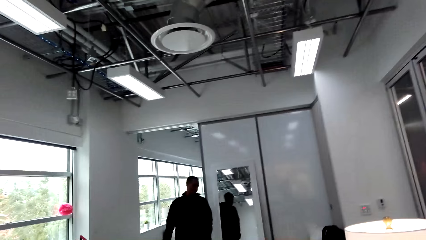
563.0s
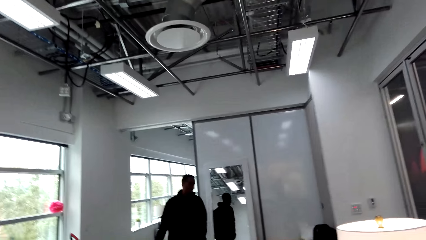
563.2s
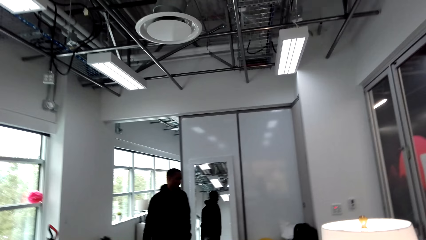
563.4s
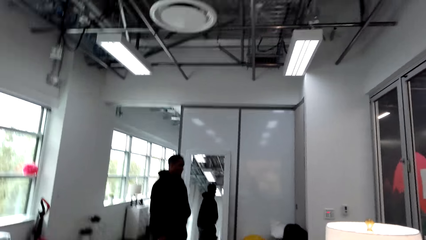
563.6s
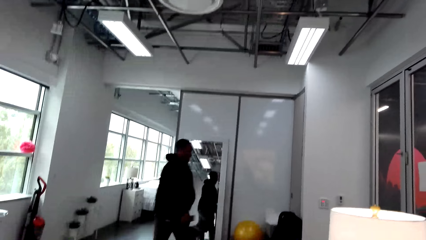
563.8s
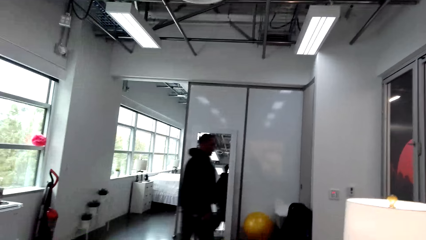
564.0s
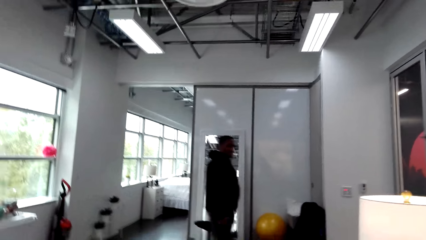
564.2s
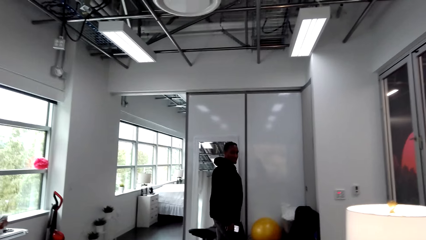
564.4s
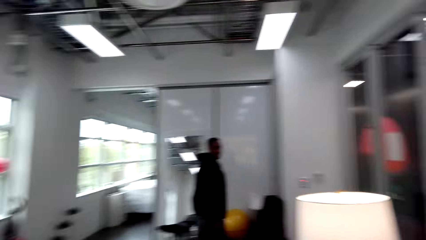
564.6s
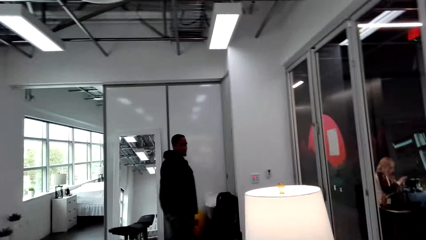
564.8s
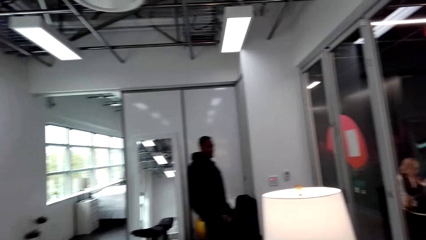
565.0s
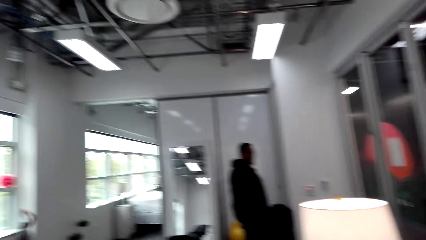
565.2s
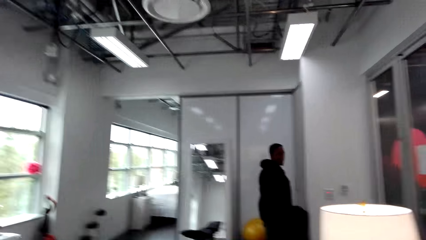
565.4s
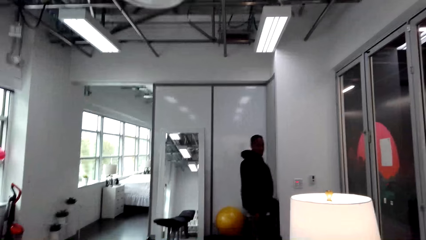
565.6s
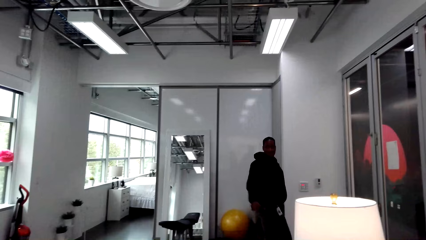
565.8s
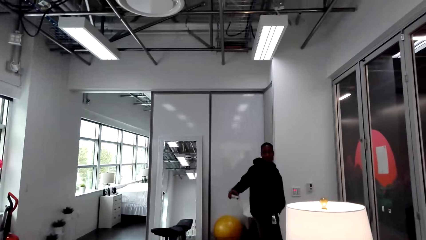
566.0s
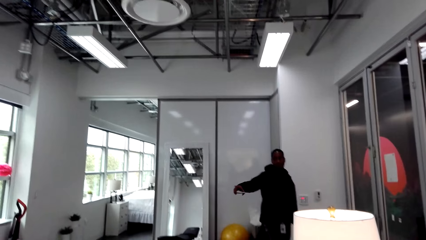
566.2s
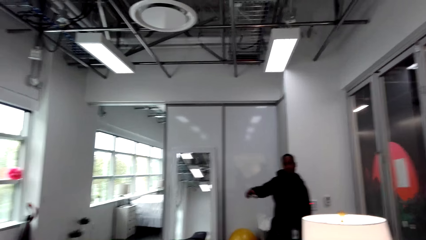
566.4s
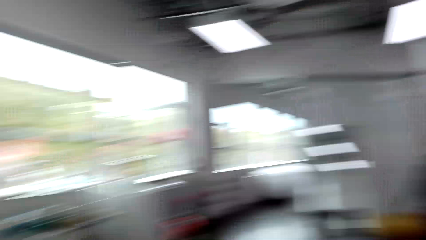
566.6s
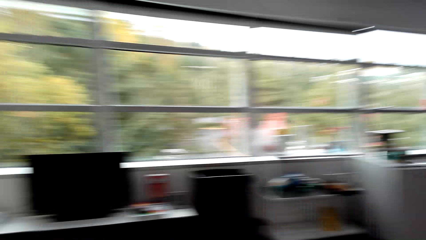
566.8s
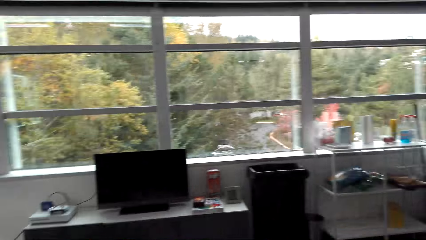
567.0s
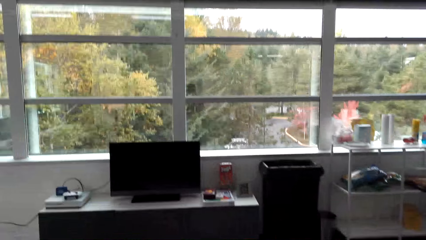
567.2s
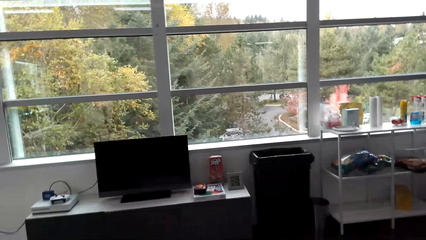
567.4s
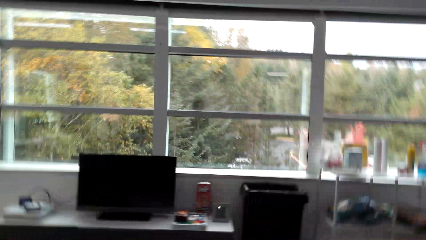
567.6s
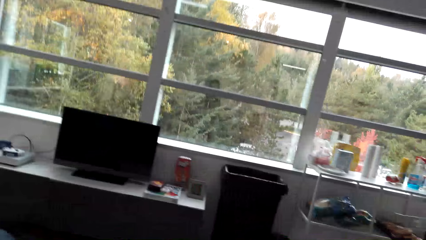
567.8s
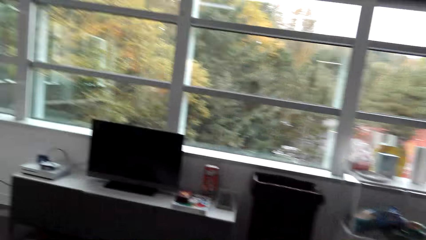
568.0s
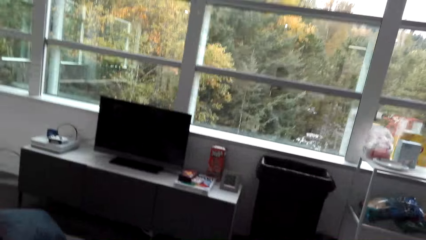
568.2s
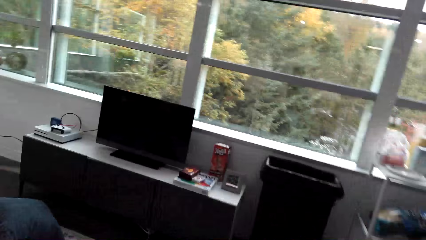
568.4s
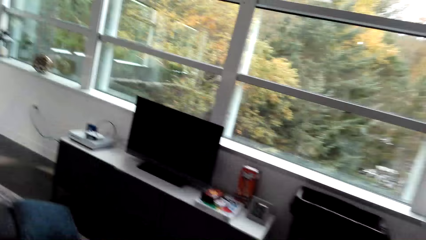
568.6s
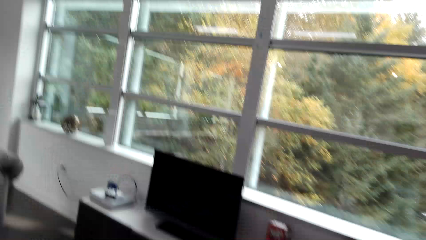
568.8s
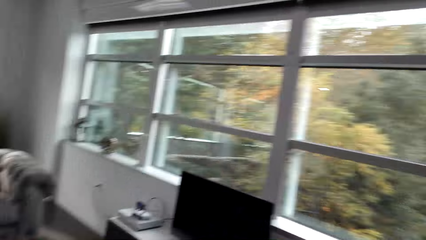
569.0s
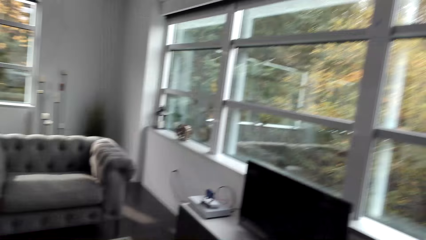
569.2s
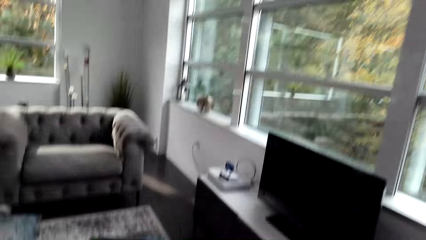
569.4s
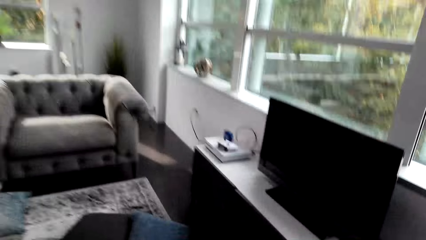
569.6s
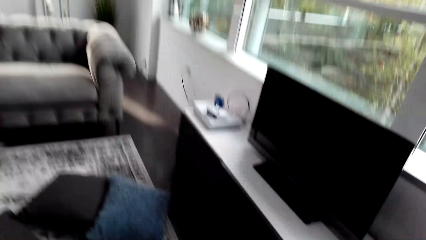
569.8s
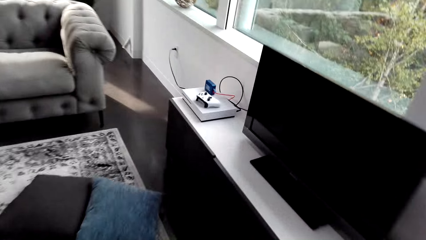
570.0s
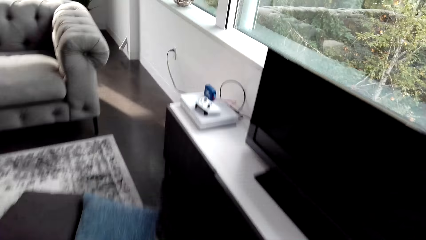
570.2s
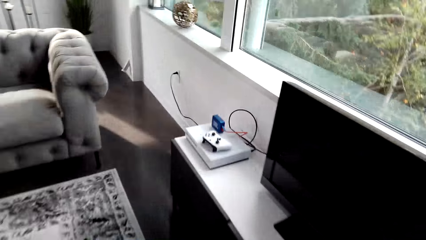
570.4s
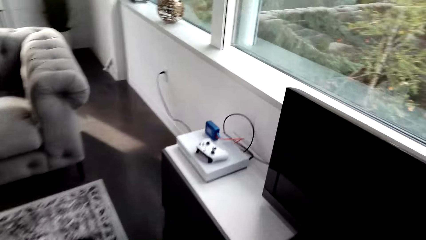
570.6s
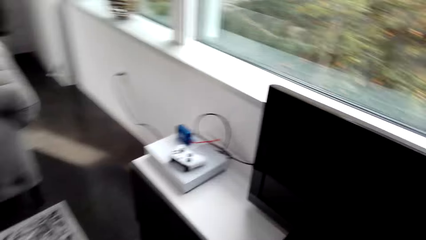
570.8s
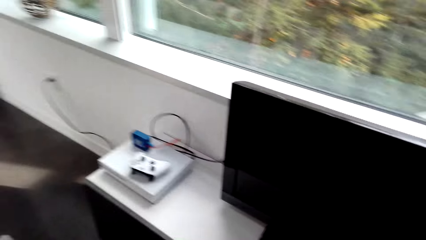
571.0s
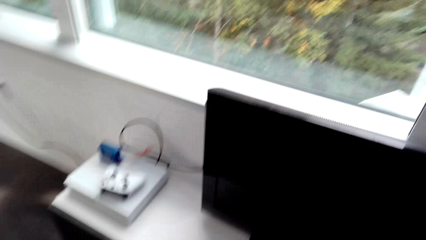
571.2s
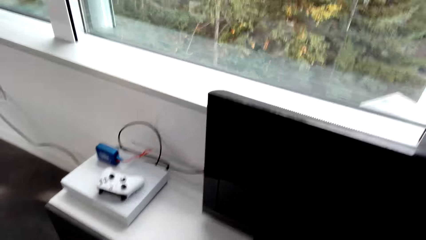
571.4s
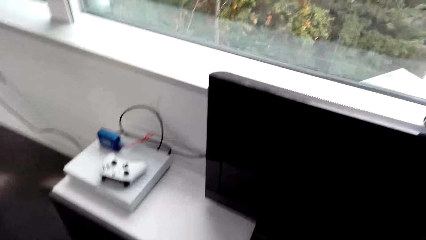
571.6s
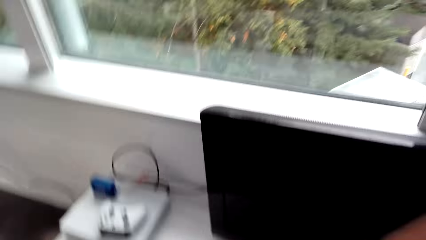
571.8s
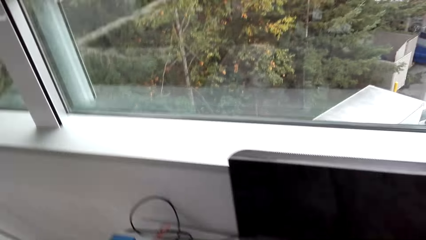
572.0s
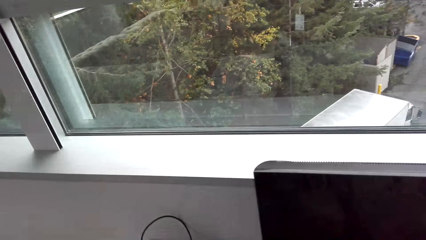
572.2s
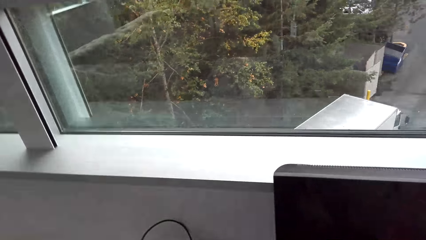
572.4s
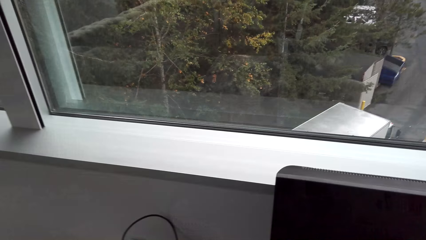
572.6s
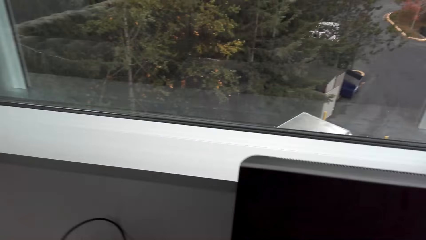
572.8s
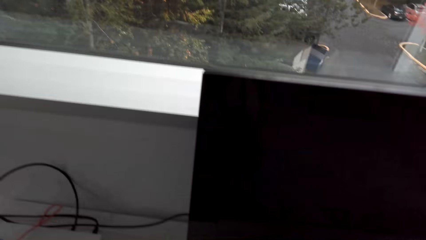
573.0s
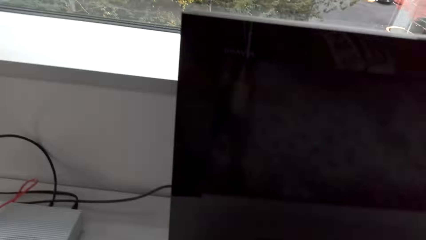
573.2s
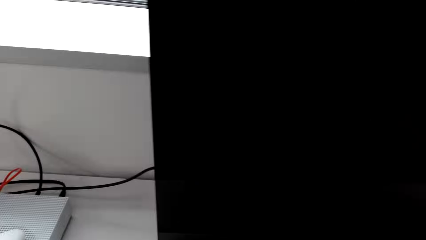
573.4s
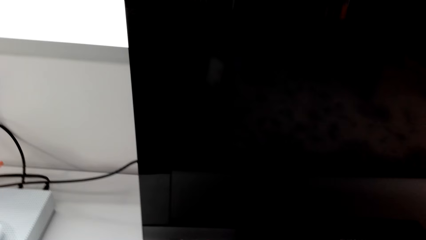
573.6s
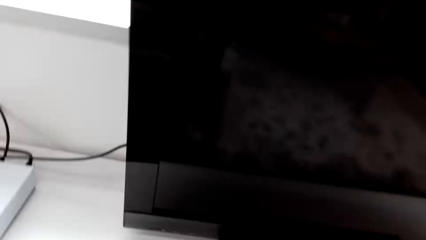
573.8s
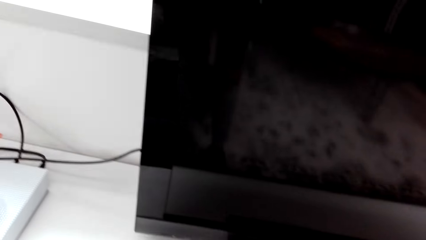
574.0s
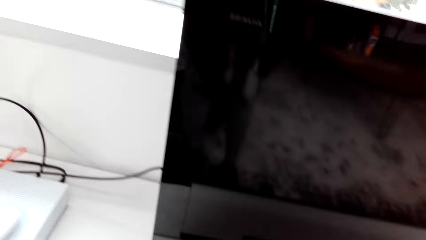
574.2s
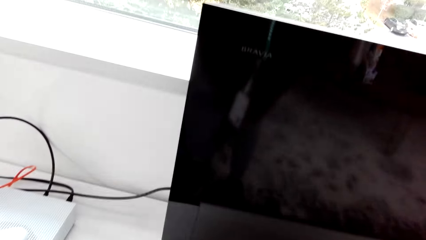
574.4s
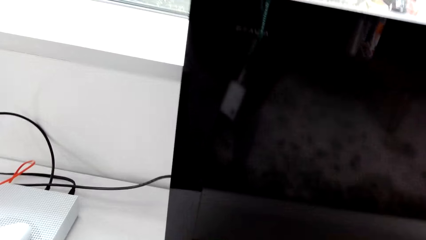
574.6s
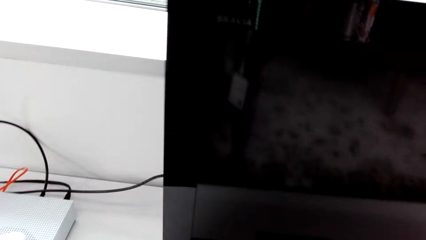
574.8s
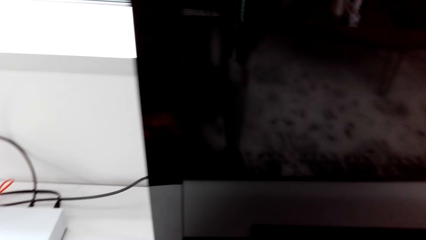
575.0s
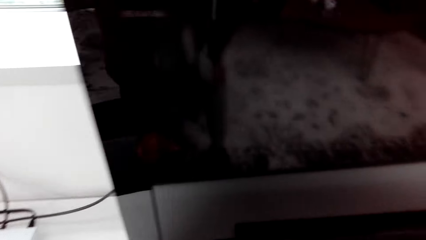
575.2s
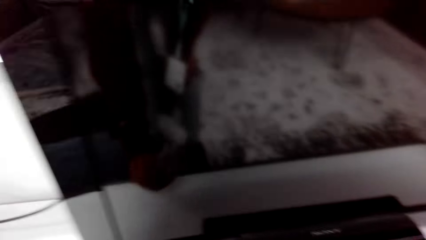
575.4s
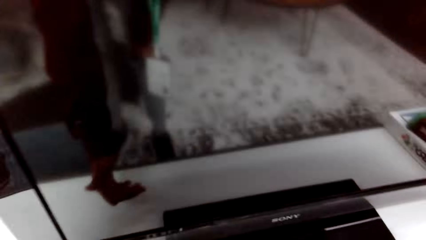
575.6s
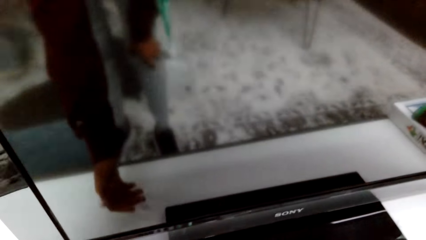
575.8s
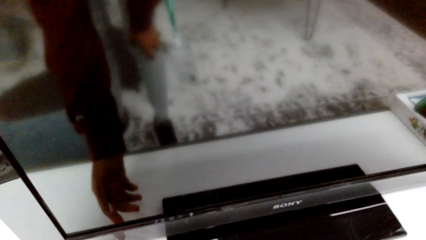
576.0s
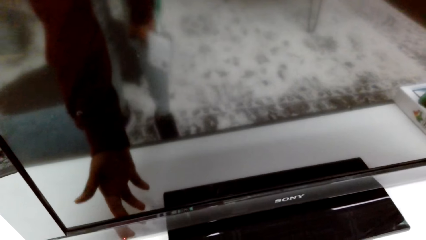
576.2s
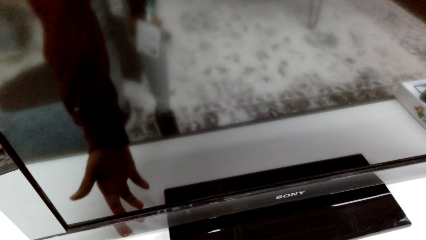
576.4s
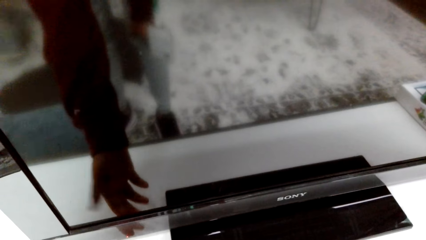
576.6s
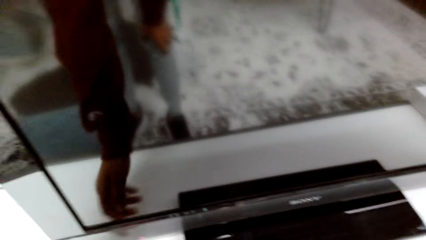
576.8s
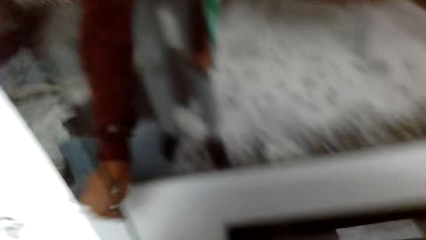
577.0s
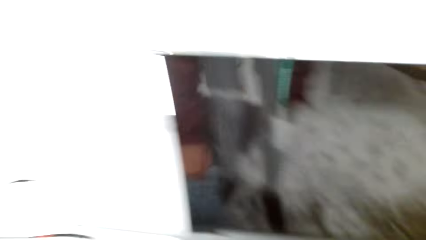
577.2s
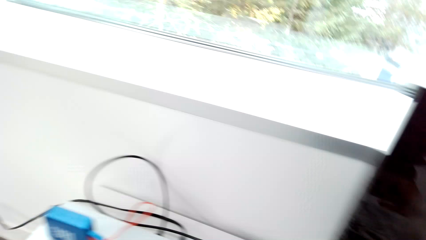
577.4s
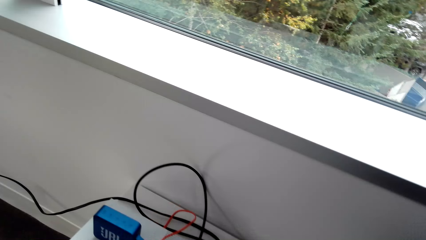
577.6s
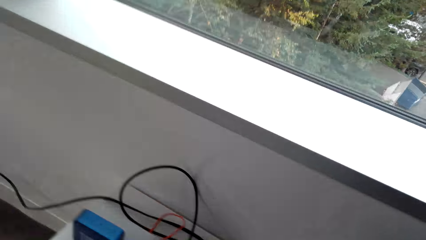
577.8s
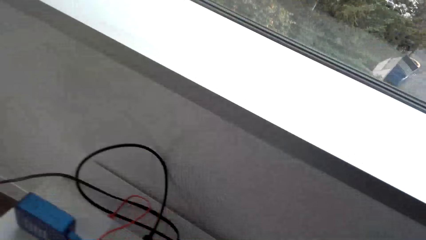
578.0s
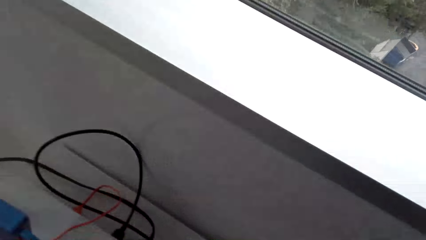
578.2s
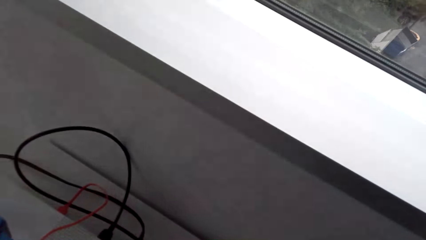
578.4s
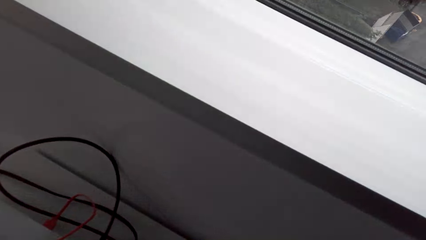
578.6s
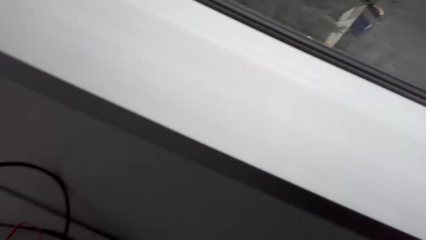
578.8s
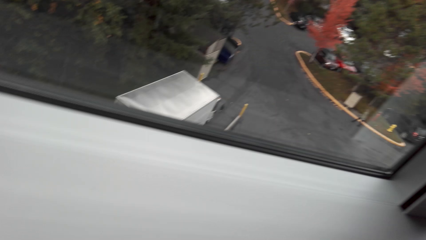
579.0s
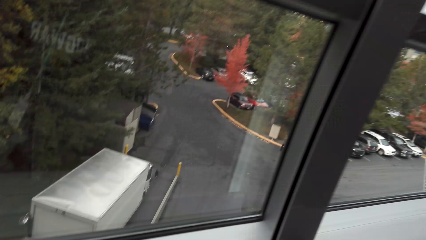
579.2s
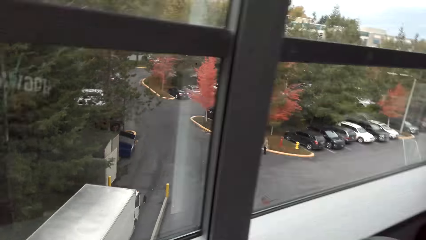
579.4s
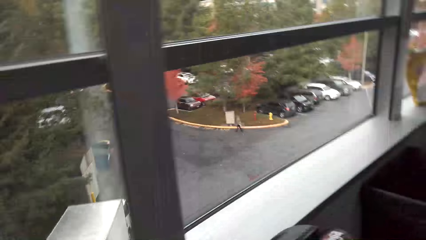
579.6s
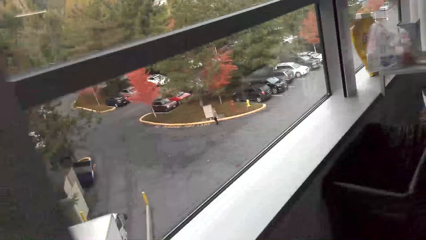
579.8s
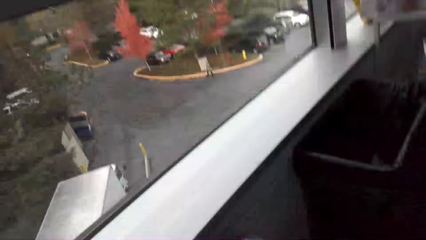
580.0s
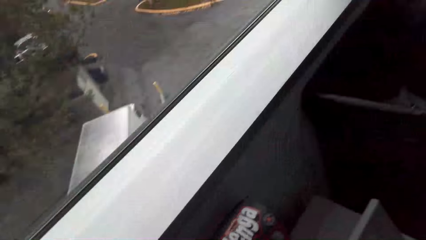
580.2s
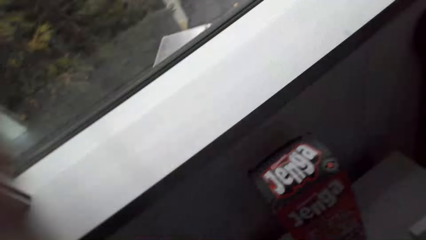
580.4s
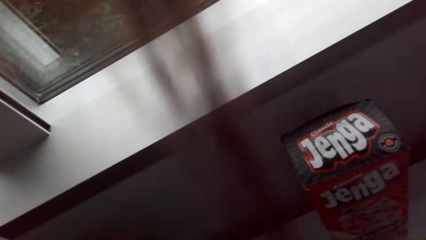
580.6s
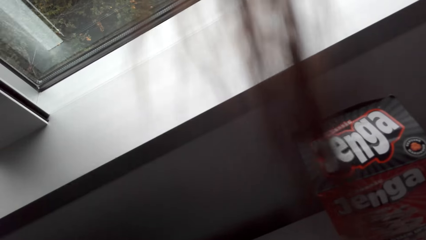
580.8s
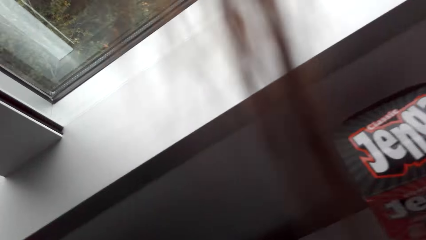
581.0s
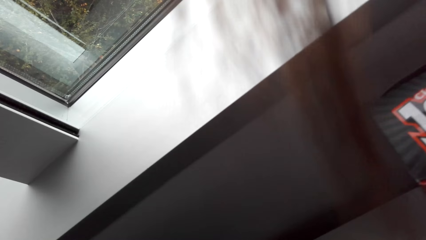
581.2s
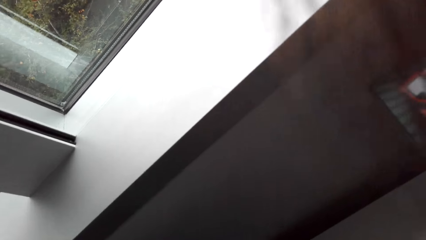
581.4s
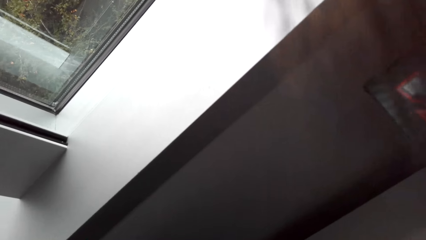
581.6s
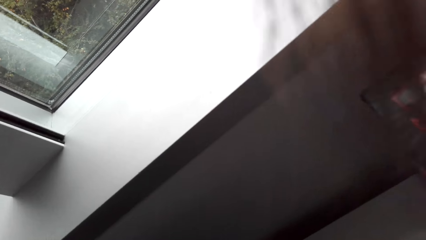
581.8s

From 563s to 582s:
The camera wearer interacts with a man. The camera wearer looks around the room and walks around the room. They turn the television on. They look around the room.
